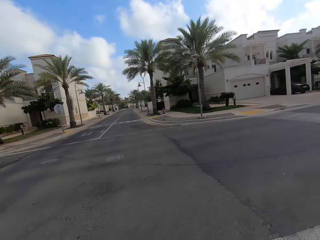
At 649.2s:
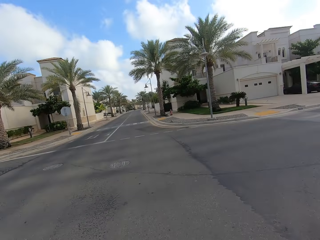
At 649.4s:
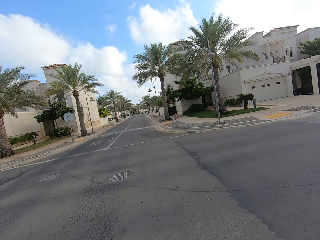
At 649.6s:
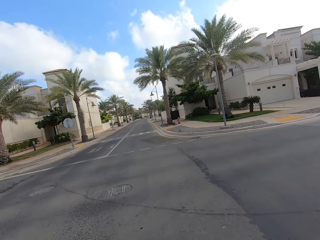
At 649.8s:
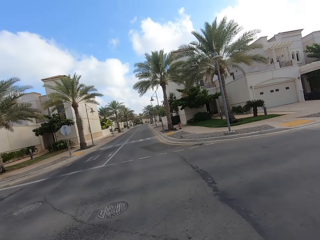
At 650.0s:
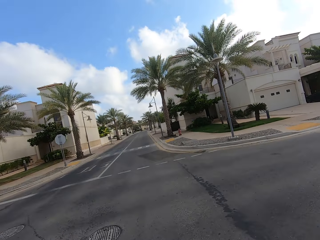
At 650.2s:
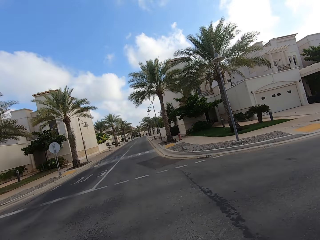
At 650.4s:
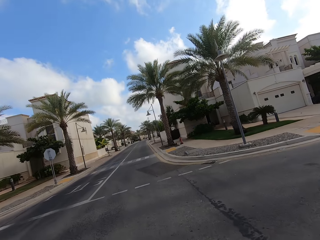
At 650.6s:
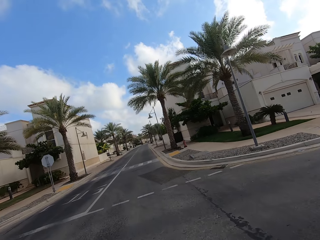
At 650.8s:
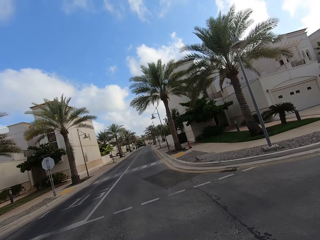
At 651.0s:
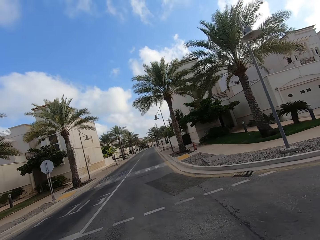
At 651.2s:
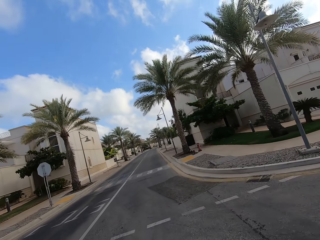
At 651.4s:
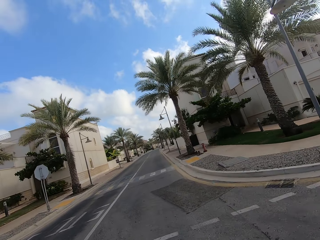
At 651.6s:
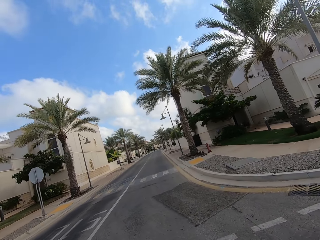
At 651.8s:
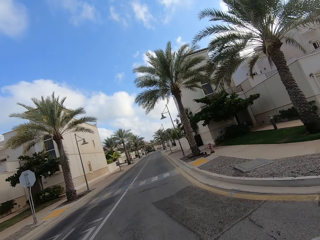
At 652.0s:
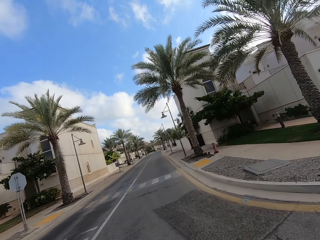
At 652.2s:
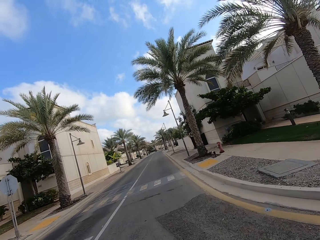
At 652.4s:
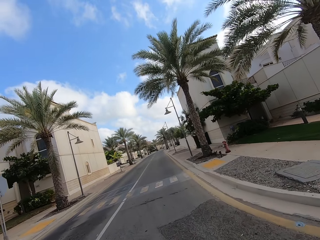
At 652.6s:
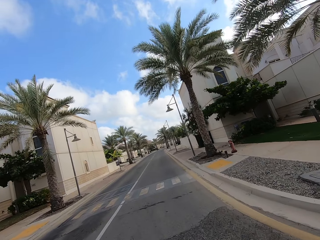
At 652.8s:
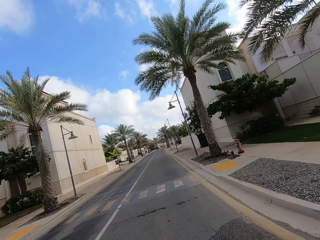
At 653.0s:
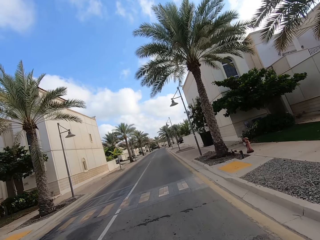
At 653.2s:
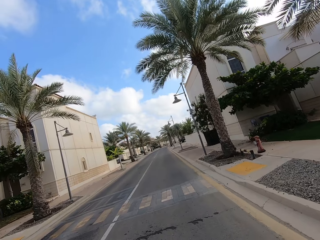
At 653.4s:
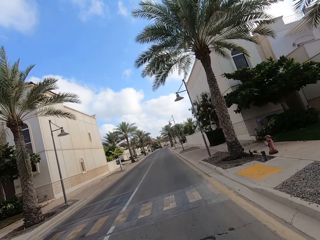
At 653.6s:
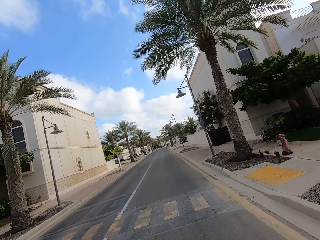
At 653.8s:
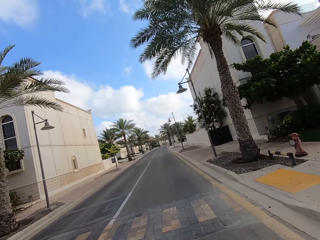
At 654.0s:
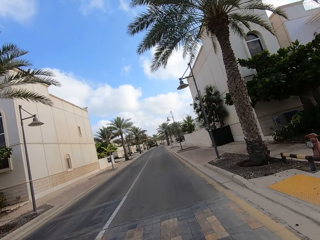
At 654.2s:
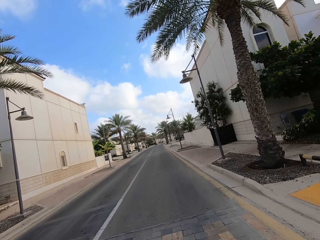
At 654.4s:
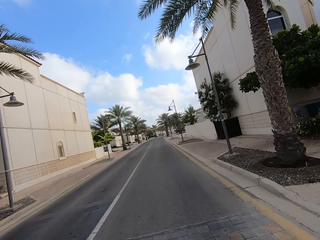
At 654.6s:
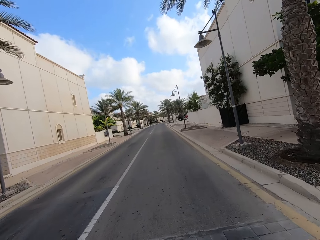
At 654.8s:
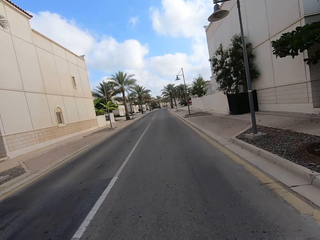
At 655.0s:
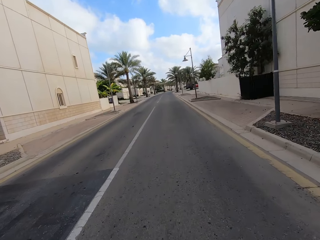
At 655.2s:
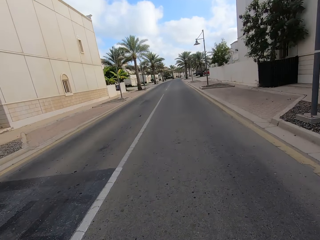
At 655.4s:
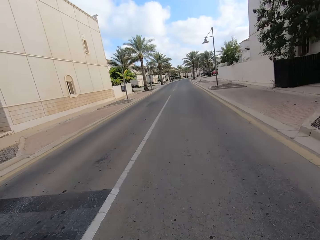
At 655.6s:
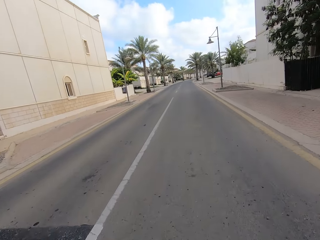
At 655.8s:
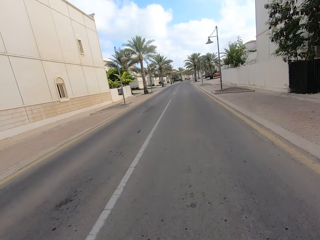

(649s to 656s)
The camera wearer drives on the road.

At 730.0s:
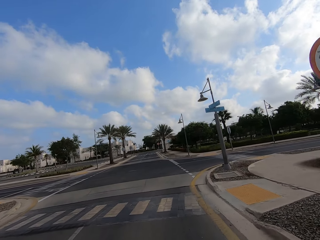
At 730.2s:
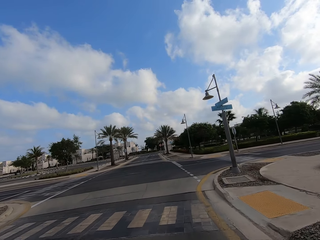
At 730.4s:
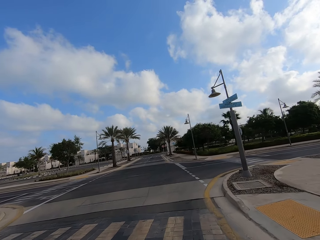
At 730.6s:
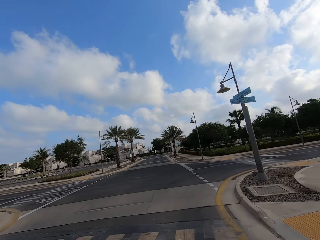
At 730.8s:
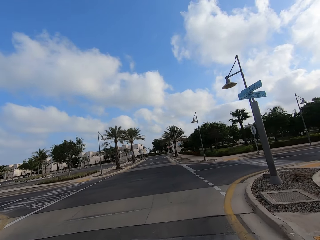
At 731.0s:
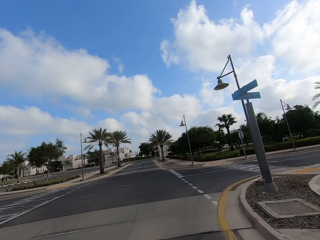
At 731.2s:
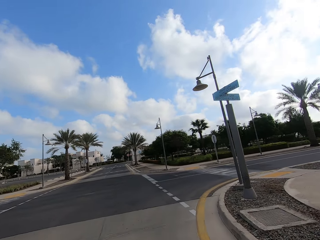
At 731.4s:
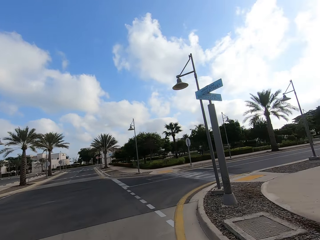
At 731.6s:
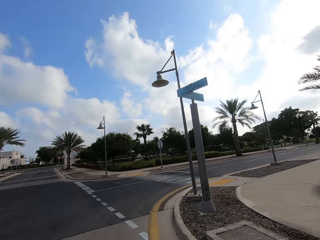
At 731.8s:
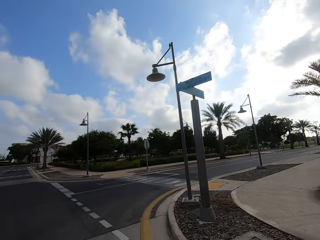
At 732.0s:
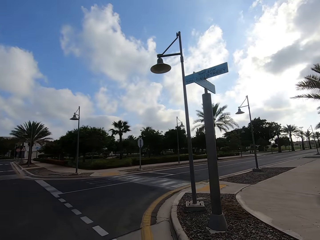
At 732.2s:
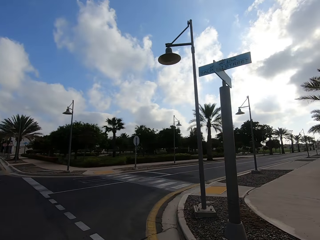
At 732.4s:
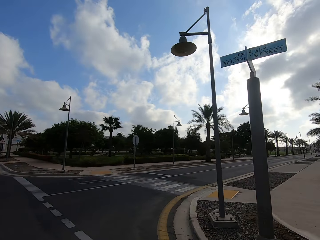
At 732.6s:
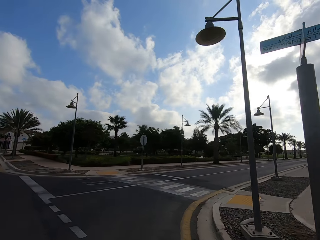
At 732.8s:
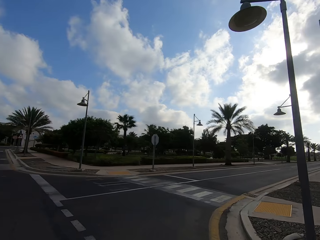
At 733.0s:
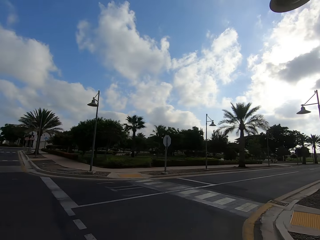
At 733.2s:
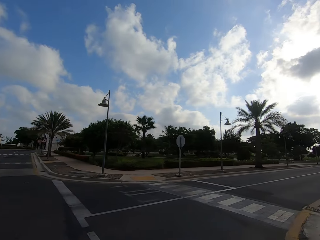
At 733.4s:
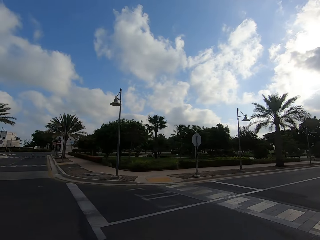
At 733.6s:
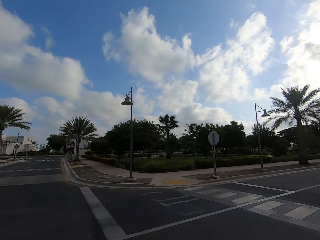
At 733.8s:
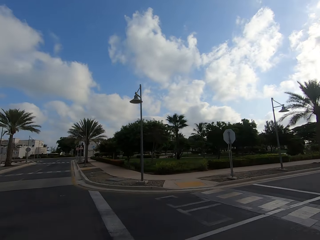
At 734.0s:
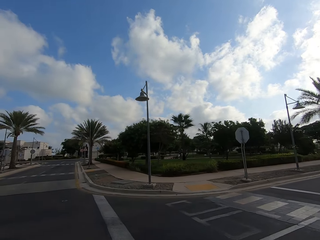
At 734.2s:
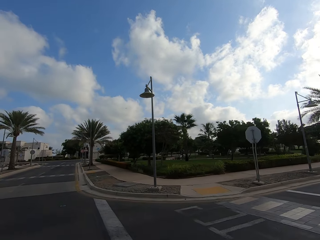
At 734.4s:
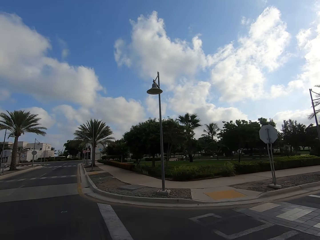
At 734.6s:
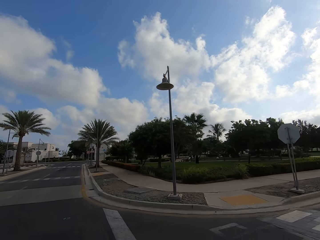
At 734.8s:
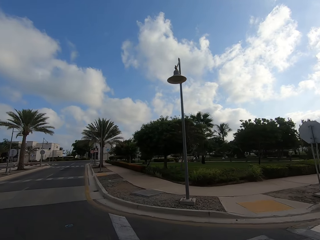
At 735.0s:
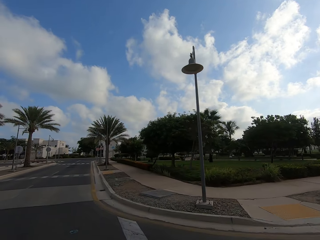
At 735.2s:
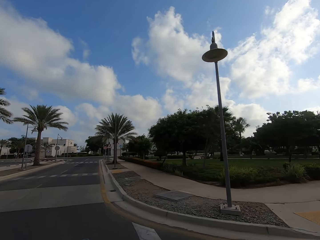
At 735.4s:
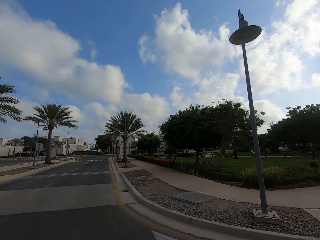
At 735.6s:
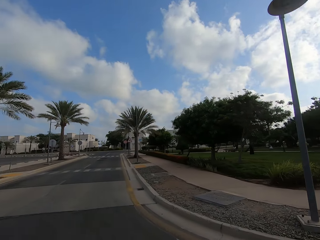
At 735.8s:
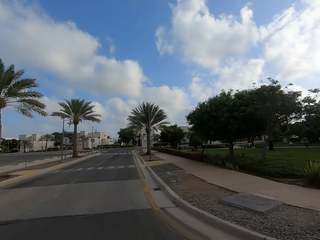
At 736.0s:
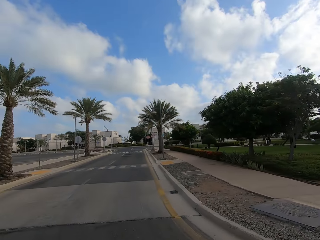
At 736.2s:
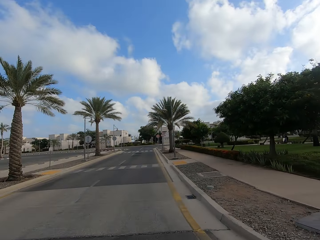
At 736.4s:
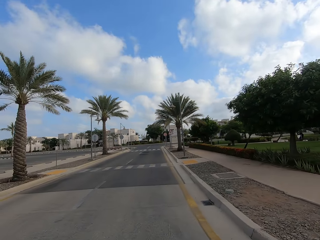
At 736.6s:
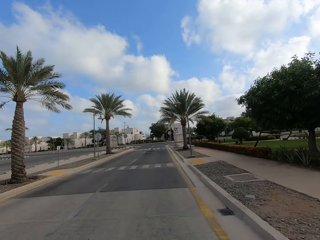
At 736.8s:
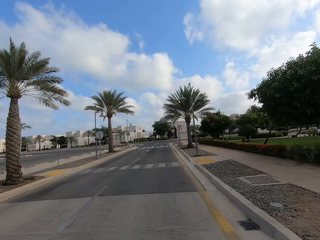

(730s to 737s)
The camera wearer looks around the road.

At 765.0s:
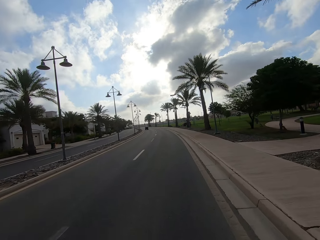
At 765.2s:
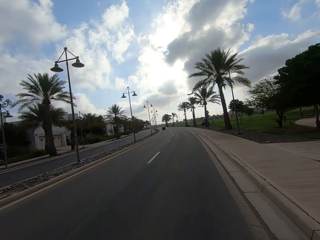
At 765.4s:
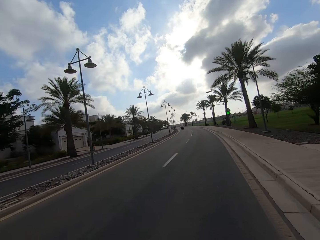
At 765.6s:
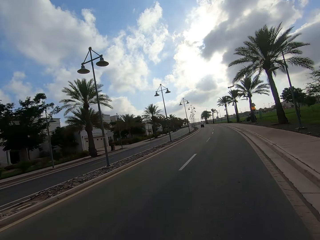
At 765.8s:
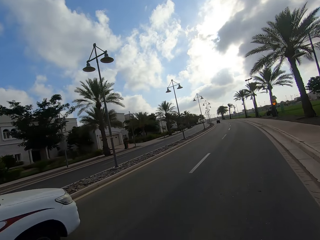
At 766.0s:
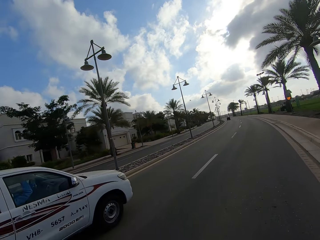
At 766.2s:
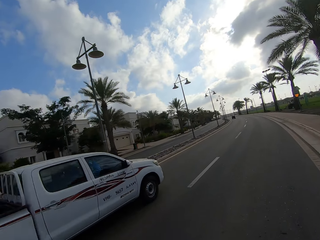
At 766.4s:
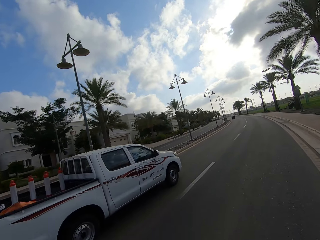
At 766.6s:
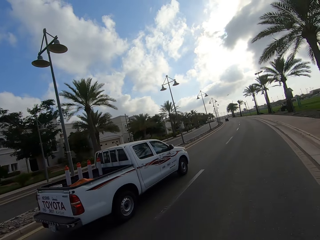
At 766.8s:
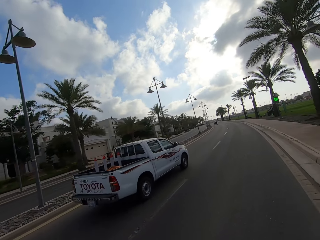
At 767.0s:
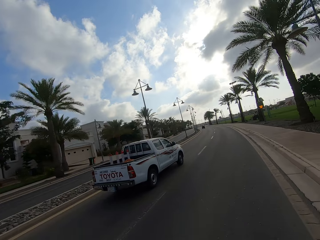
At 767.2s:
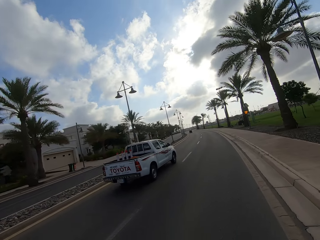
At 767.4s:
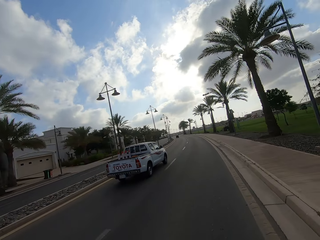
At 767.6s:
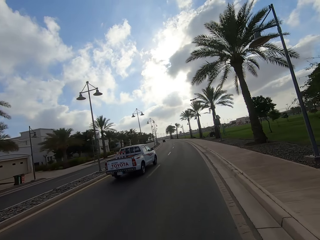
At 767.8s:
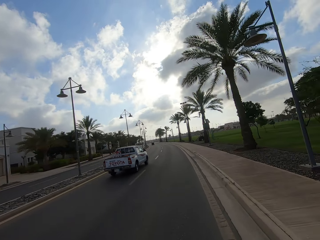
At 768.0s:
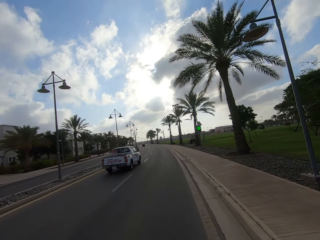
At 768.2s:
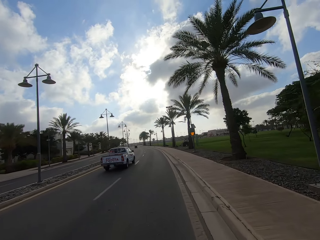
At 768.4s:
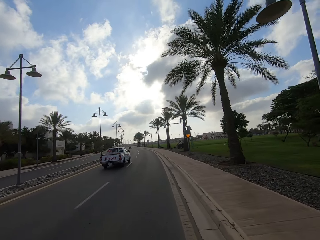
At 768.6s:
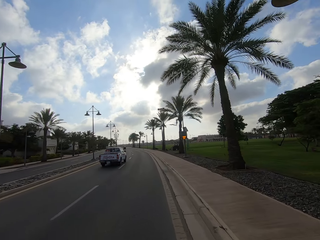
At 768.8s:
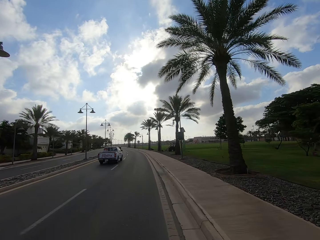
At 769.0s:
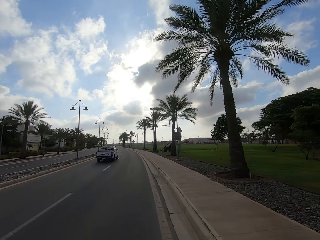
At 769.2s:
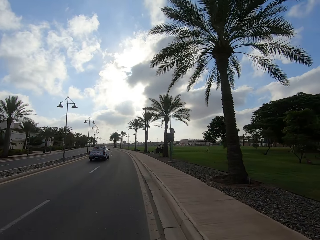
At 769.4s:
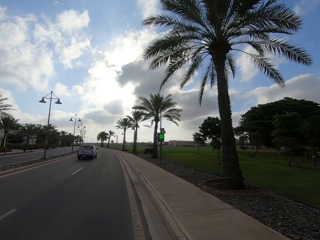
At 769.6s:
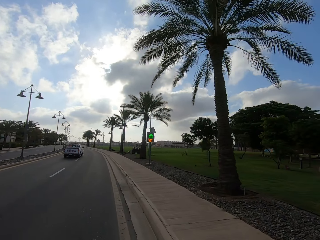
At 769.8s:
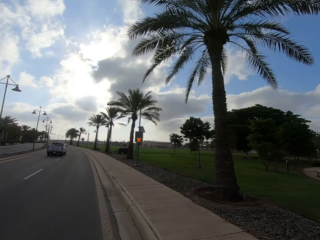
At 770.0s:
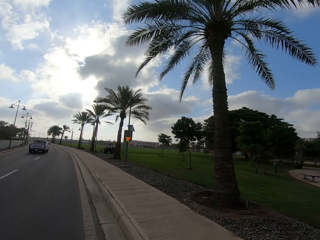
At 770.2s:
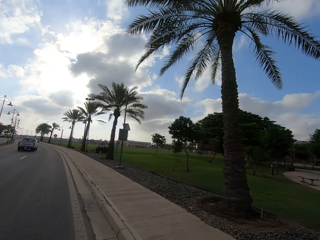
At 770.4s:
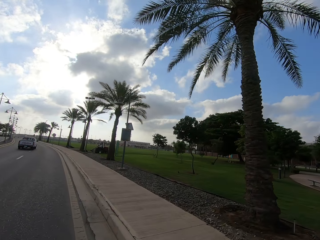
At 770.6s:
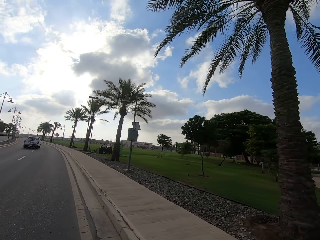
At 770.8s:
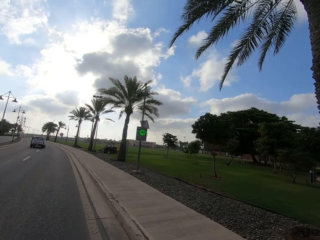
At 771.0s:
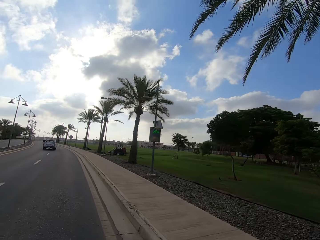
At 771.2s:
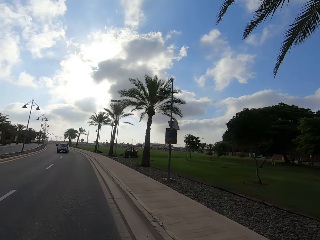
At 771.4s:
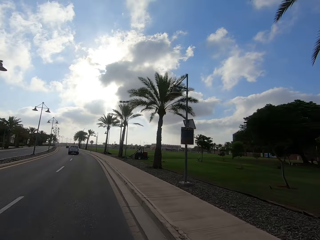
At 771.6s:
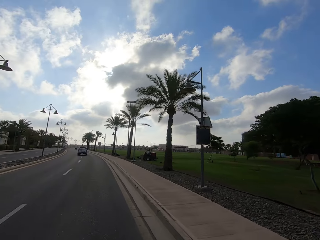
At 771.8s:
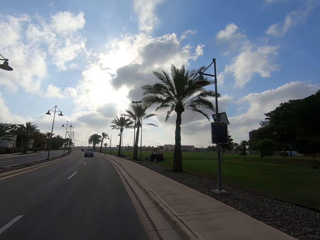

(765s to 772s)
The camera wearer looks at a vehicle.
